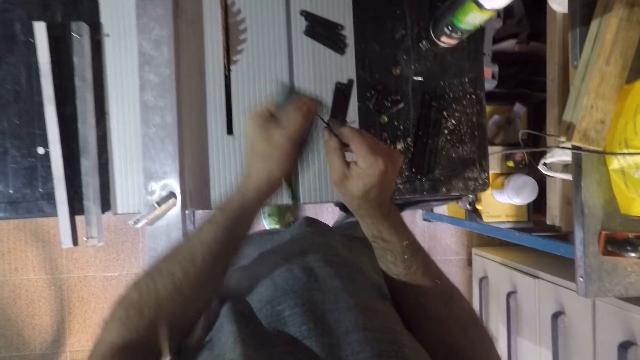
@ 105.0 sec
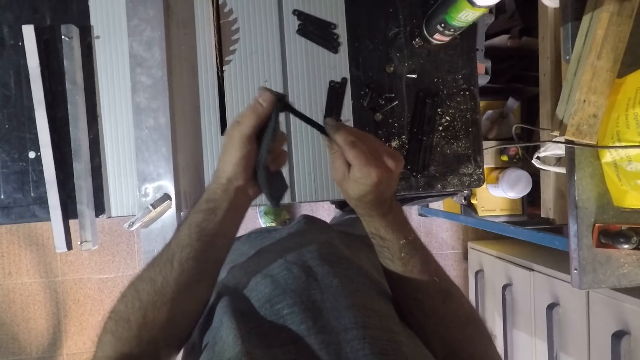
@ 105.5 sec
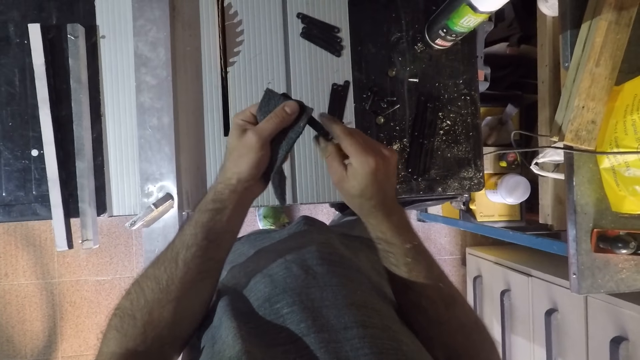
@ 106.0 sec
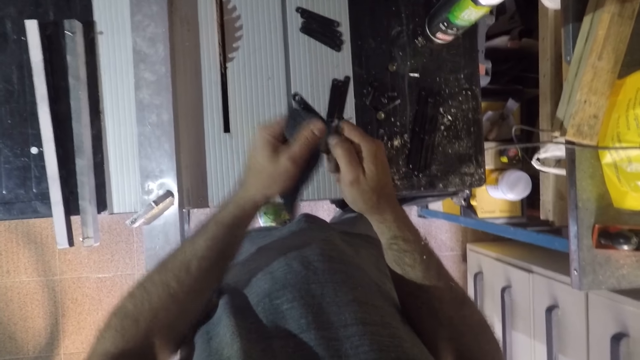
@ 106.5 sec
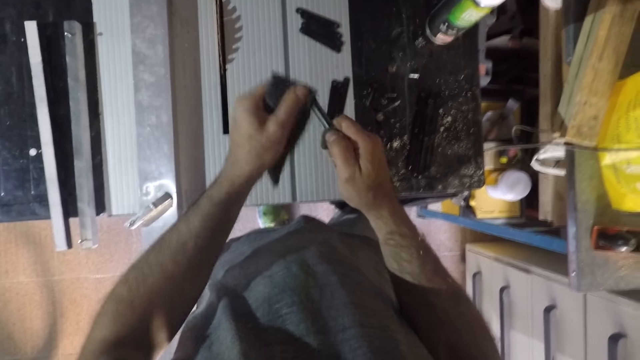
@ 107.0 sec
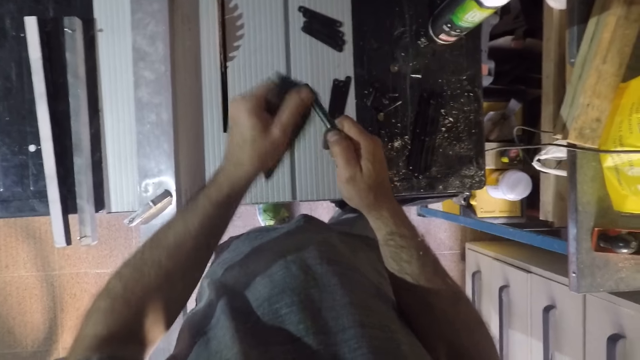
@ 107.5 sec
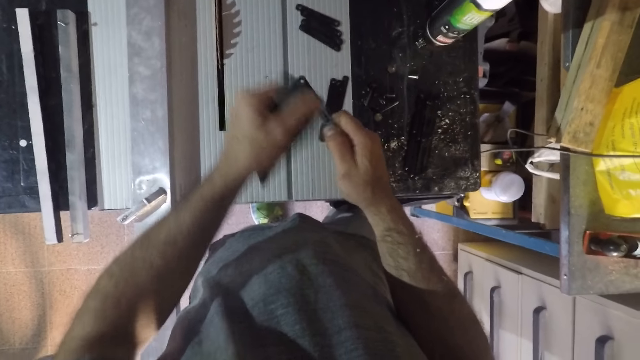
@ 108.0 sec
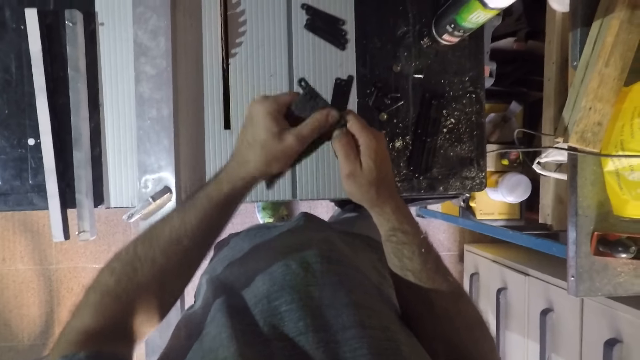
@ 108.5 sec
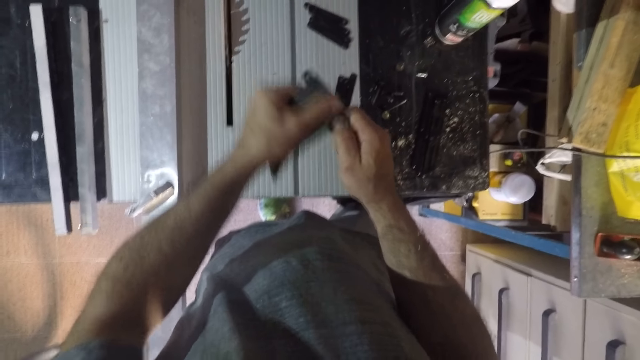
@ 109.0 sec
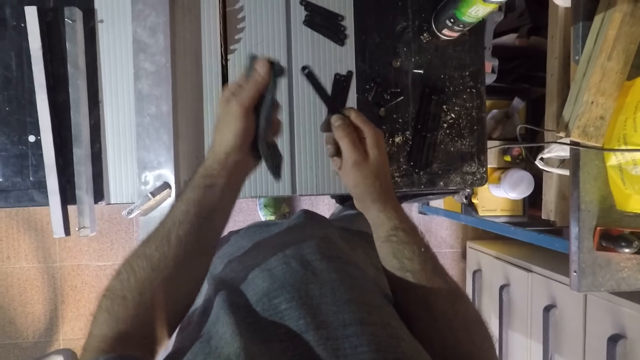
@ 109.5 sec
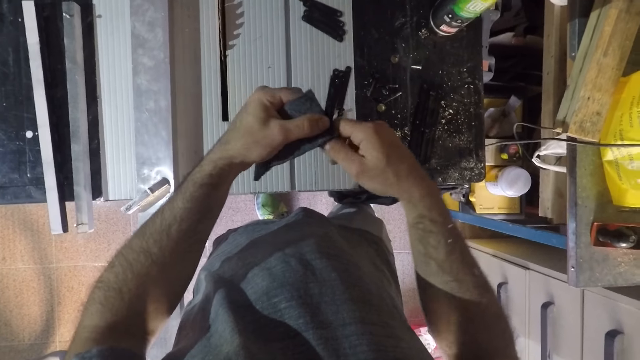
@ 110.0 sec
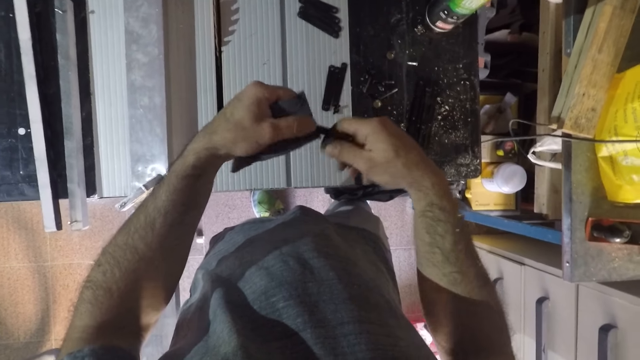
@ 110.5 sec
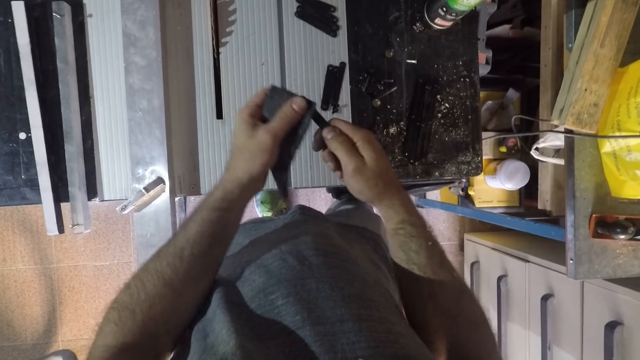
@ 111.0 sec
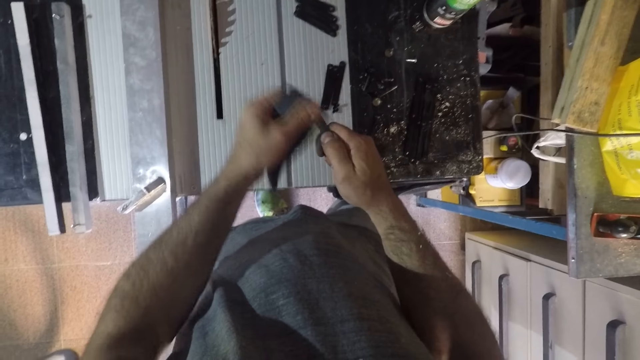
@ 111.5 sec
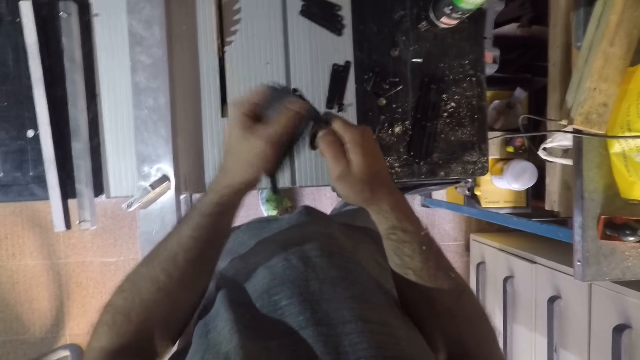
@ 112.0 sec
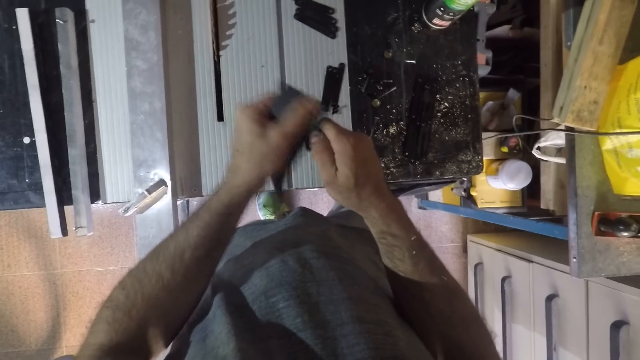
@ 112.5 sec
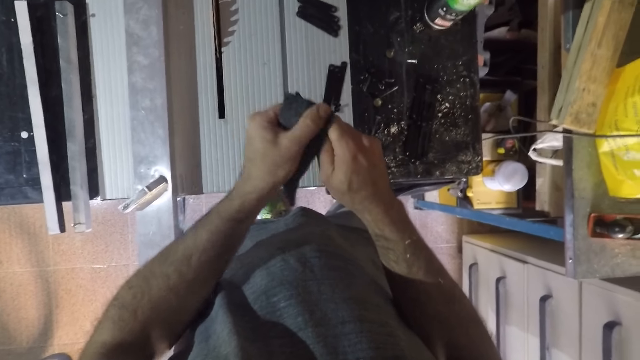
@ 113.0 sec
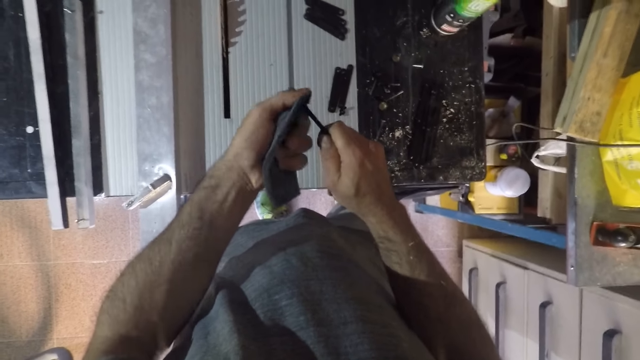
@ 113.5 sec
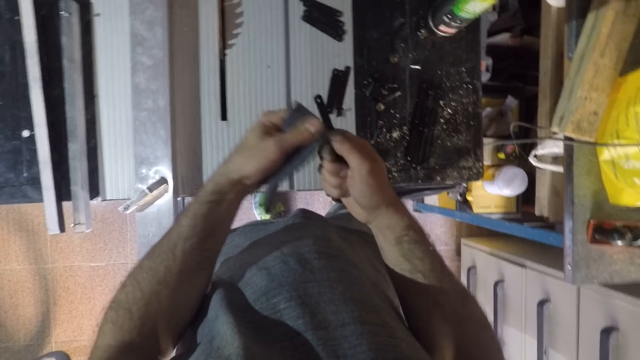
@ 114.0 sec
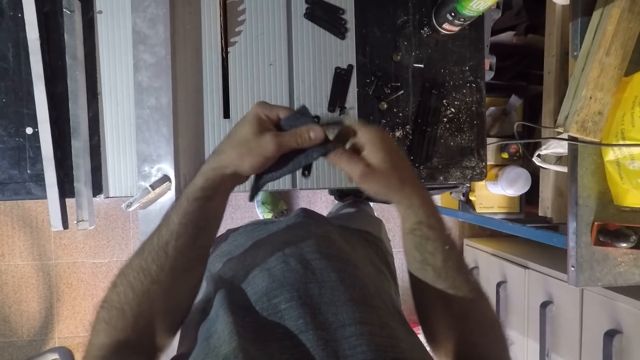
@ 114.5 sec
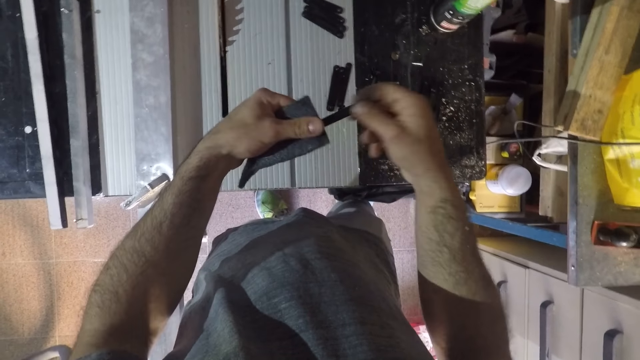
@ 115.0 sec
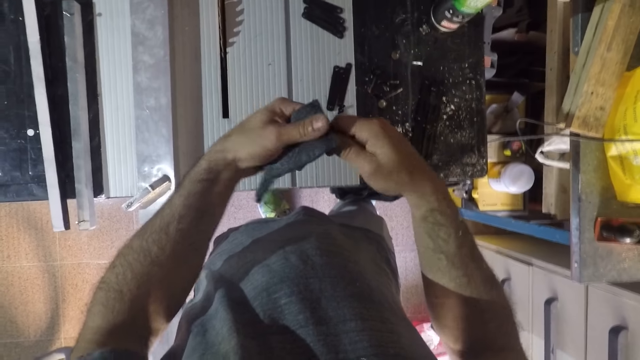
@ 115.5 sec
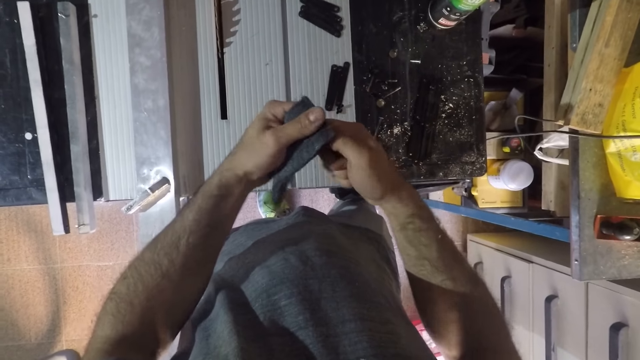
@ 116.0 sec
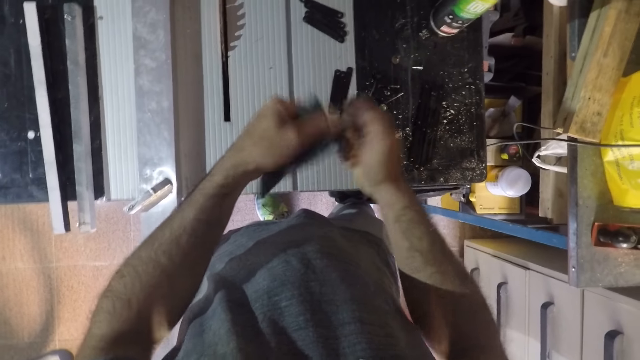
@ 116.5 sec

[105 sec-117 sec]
The camera wearer continues to wipe an object. He further rotates the object in his hand. He continues to wipe the object. He turns the object. He continues to wipe the object. He wipes the side of the object. He further turns the object. He continues to rub the sponge on the object.

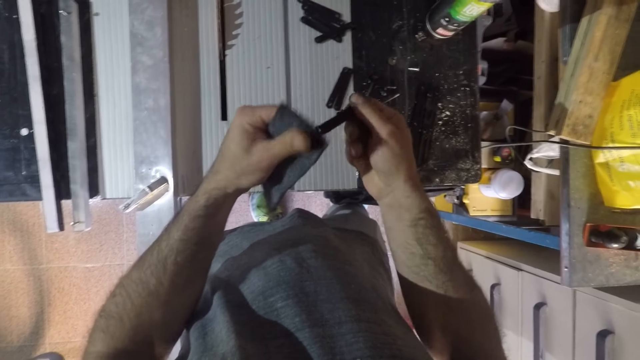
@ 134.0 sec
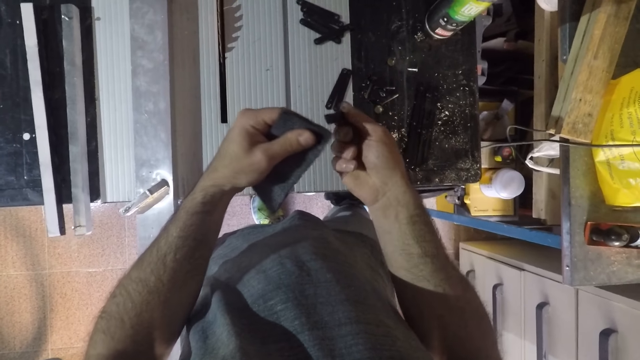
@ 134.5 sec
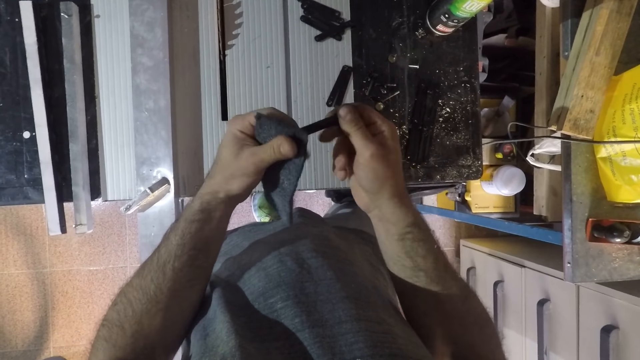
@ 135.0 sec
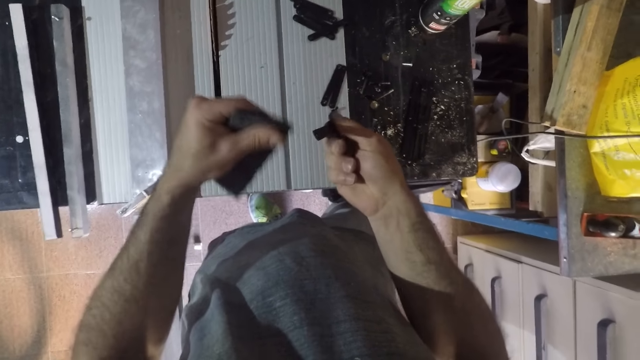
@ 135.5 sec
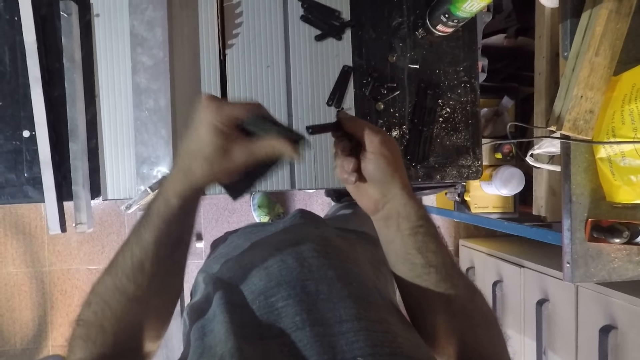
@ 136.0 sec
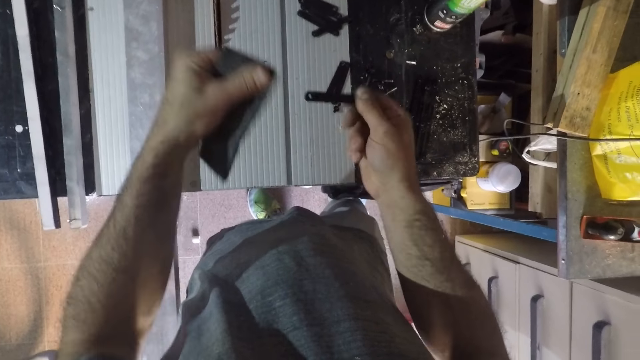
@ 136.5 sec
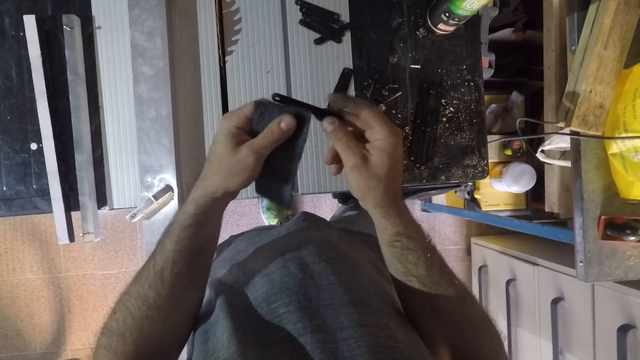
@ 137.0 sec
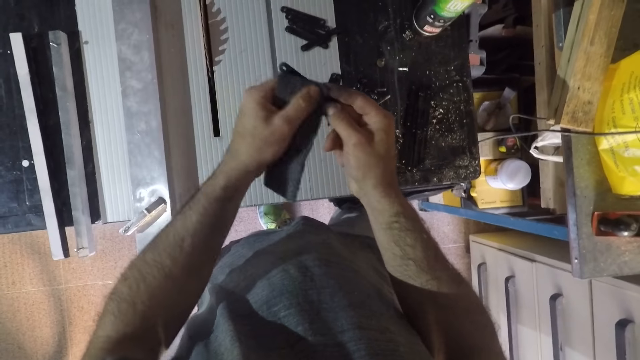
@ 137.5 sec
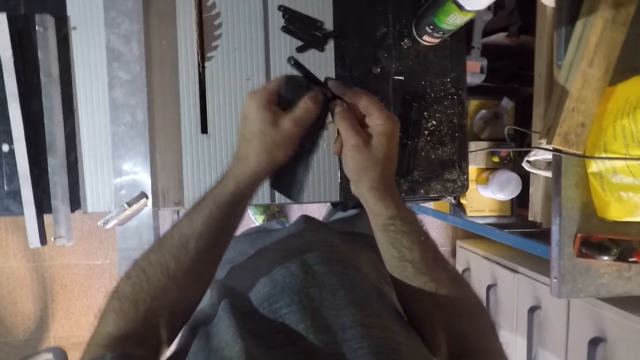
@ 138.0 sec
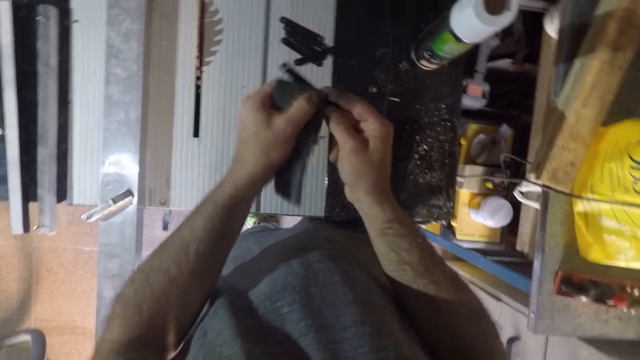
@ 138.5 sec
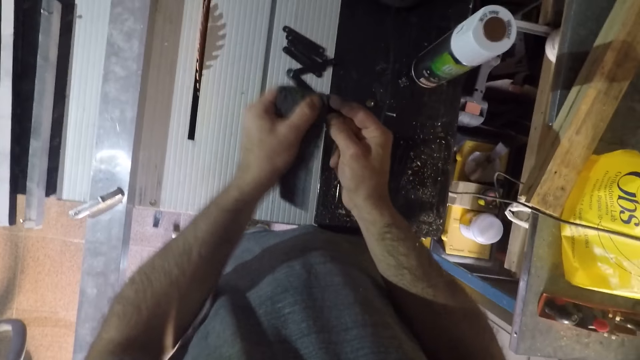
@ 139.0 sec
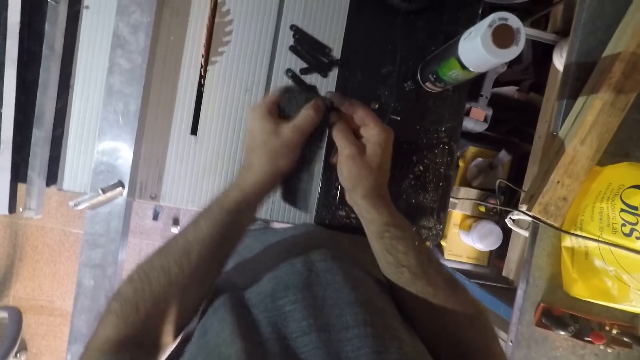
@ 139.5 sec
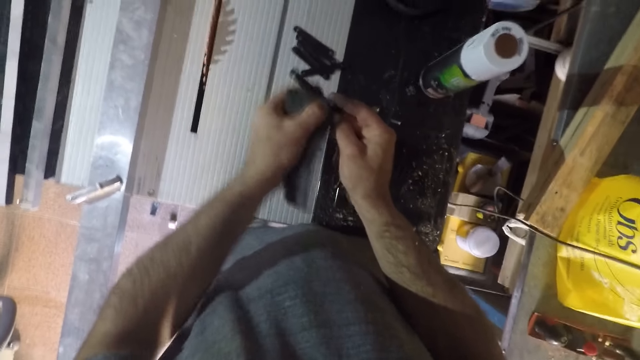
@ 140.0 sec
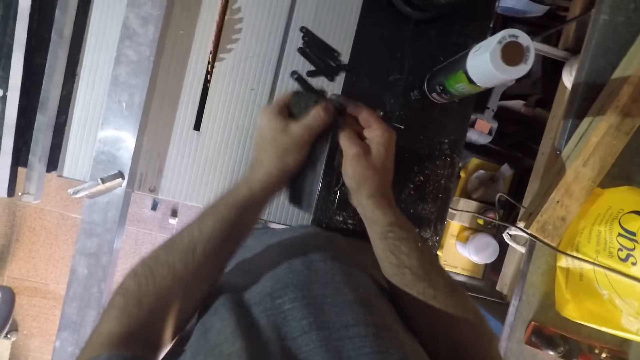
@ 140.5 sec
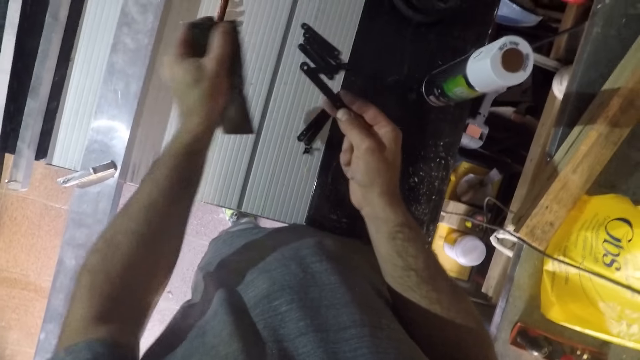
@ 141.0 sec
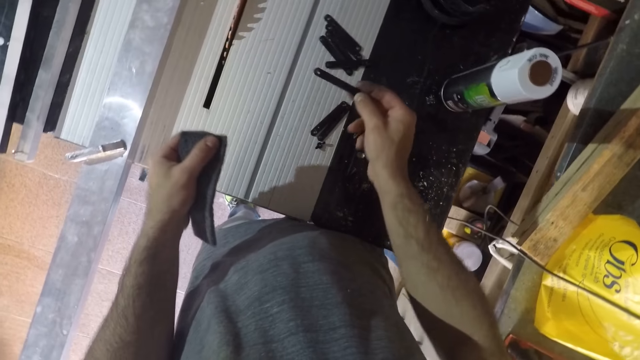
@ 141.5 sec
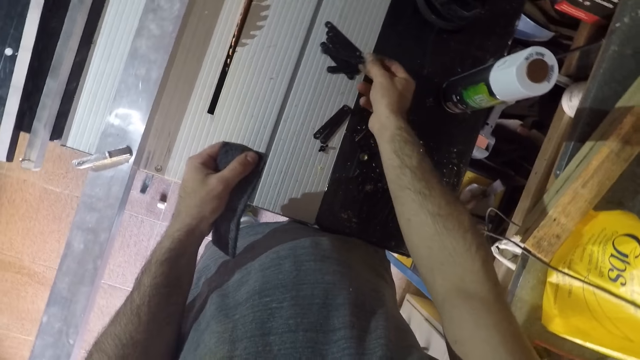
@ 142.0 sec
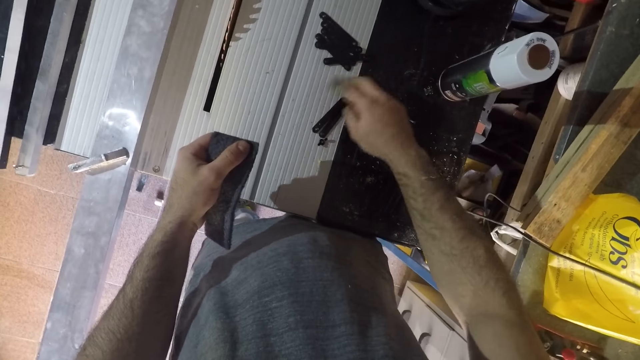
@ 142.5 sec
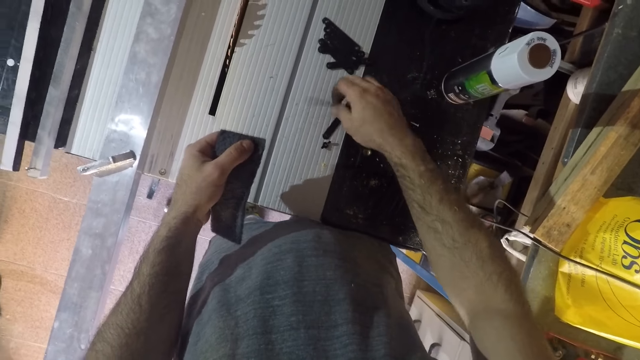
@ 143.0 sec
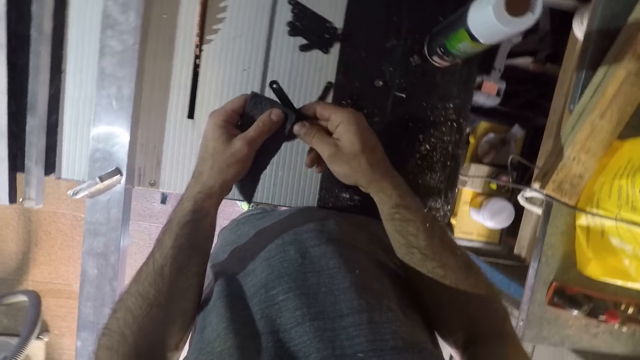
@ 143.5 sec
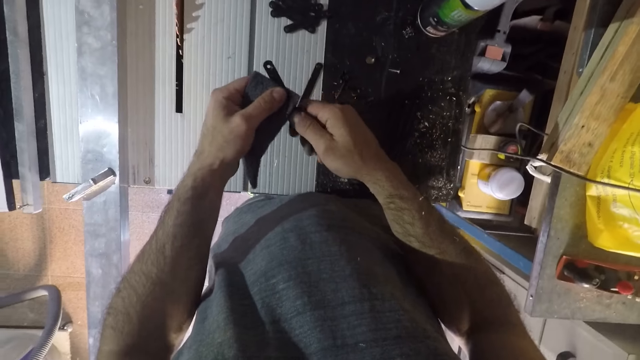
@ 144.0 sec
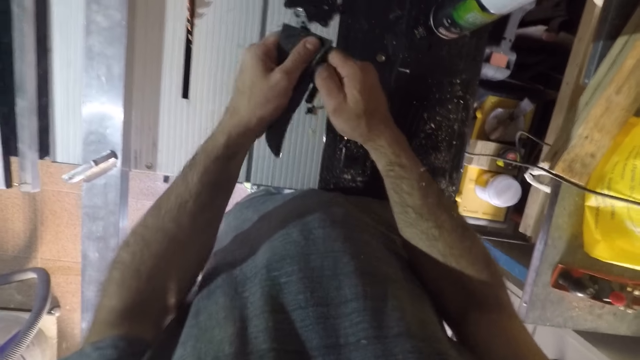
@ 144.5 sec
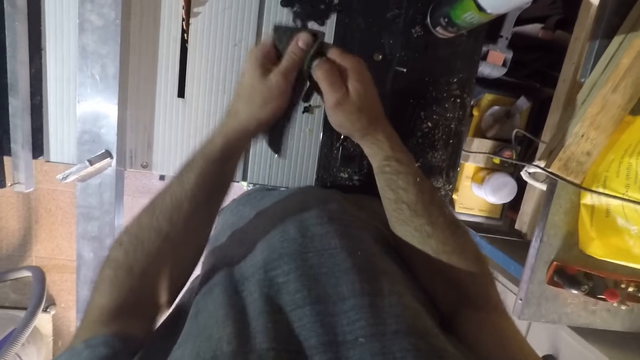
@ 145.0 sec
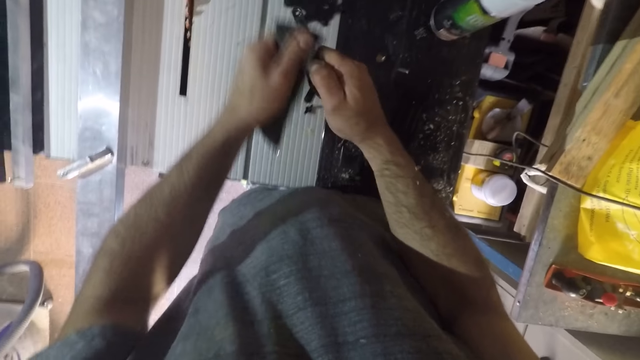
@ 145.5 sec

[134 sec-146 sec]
The camera wearer continues to wipe something. He rotates something in his hand. He continues to rub the sponge on something. He drops the small iron on the work table. He picks up another small iron from the table. He cleans the small iron with the foam.
